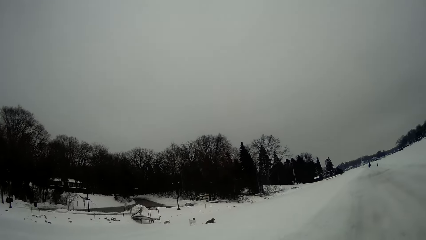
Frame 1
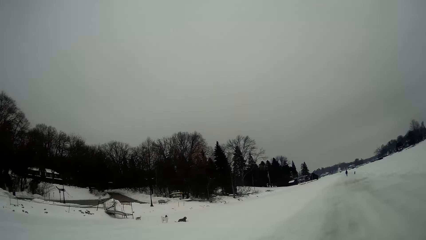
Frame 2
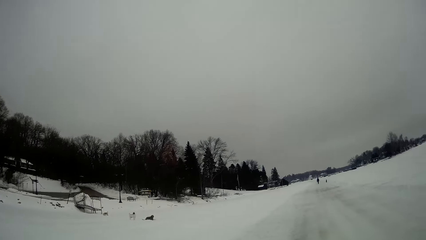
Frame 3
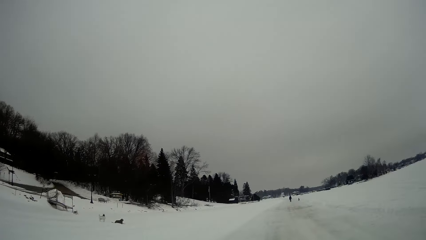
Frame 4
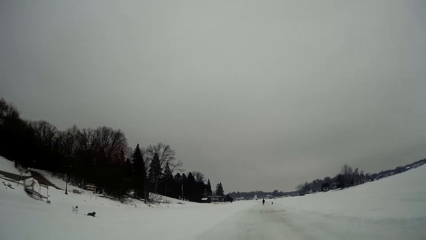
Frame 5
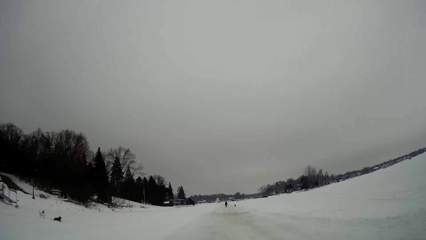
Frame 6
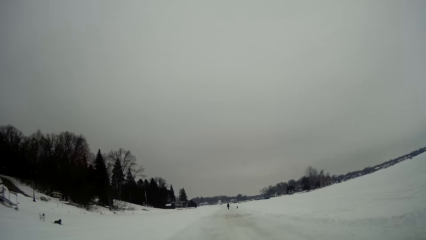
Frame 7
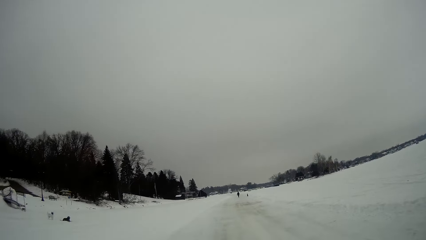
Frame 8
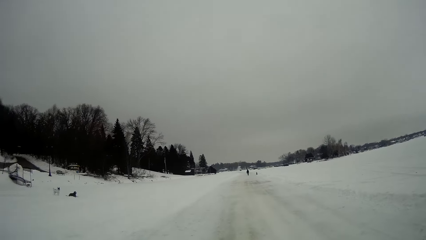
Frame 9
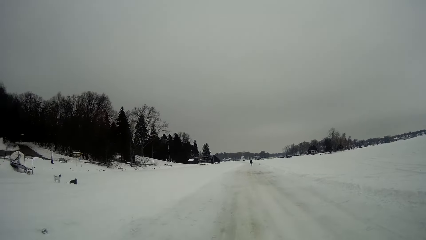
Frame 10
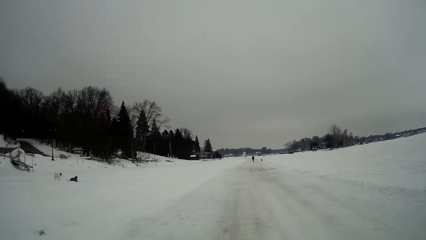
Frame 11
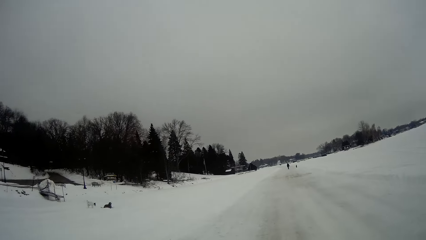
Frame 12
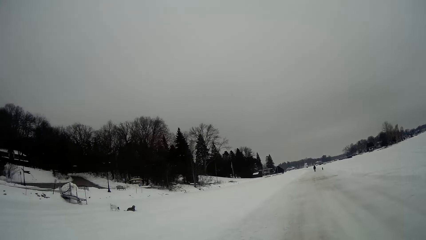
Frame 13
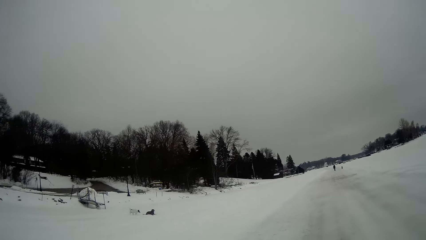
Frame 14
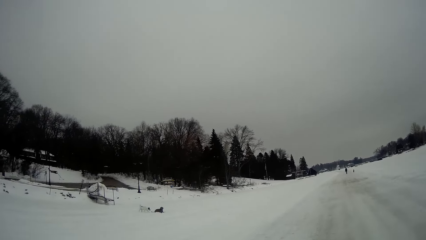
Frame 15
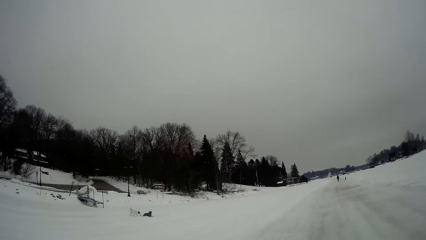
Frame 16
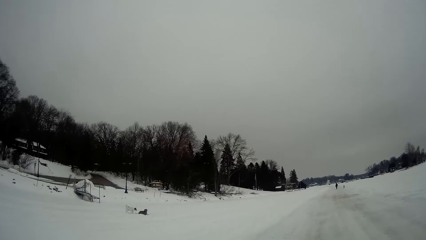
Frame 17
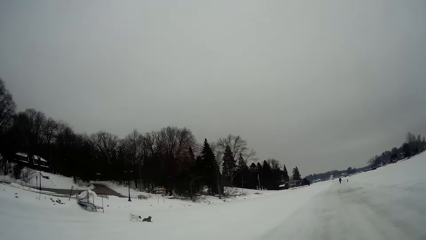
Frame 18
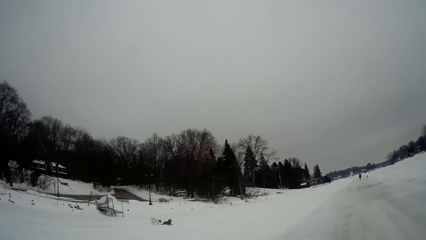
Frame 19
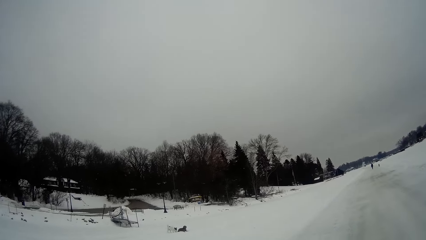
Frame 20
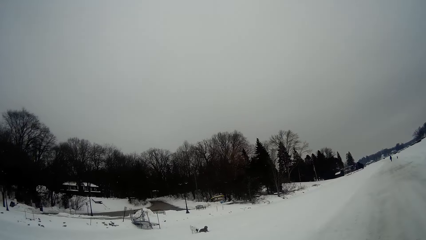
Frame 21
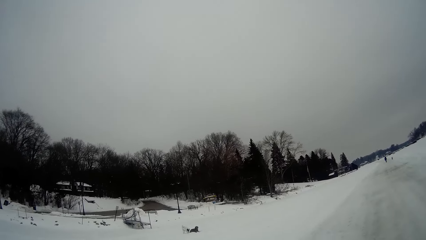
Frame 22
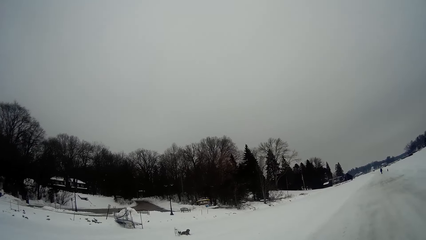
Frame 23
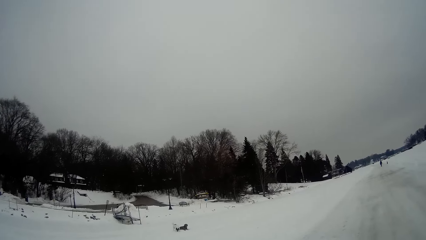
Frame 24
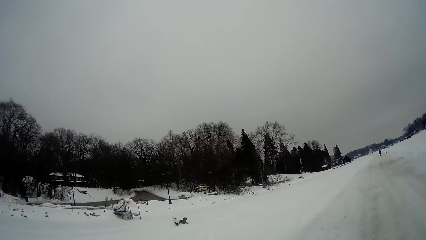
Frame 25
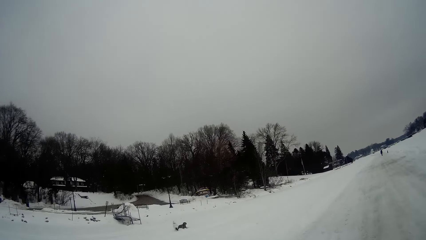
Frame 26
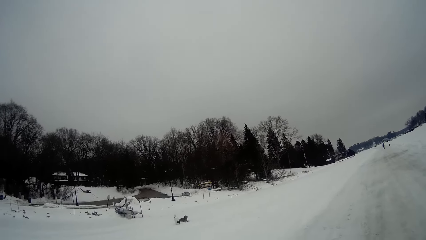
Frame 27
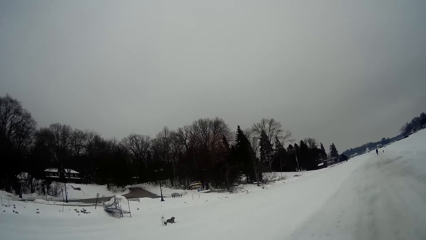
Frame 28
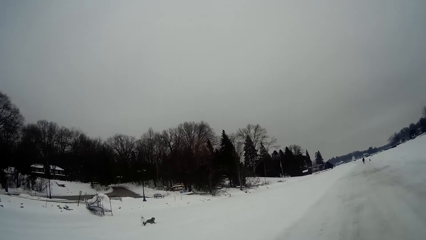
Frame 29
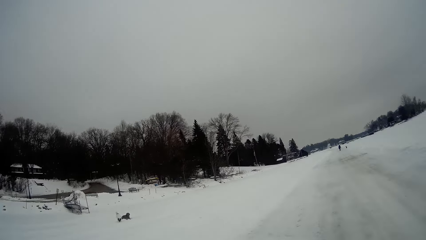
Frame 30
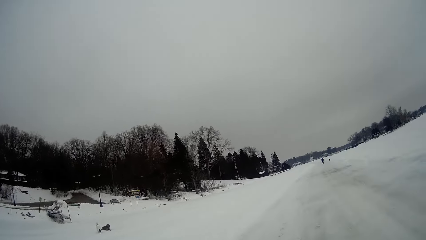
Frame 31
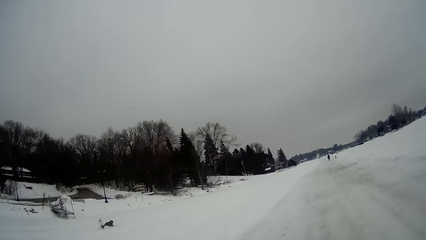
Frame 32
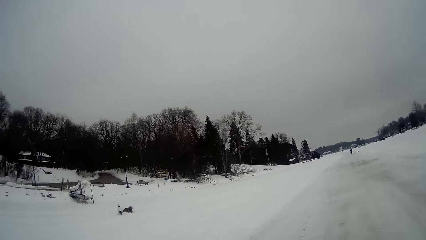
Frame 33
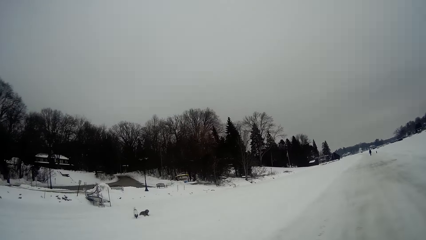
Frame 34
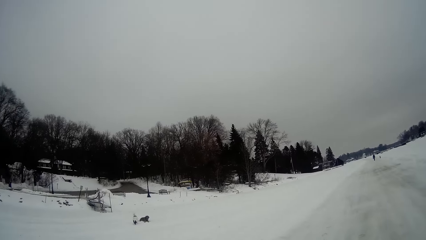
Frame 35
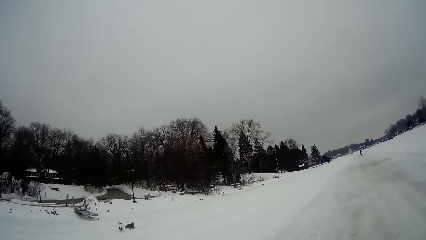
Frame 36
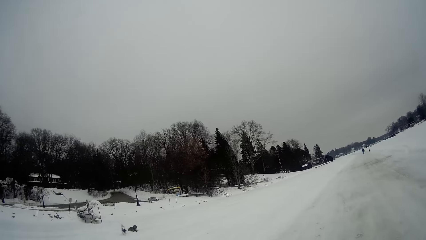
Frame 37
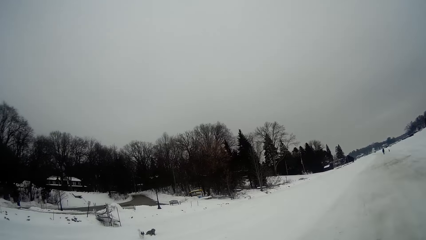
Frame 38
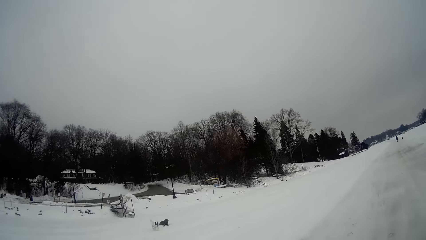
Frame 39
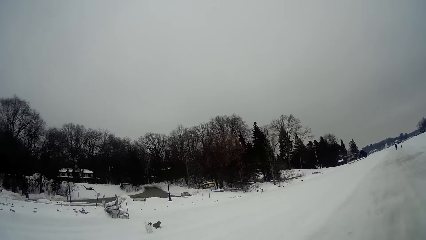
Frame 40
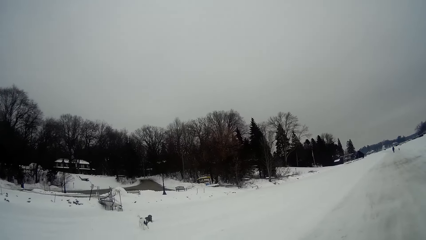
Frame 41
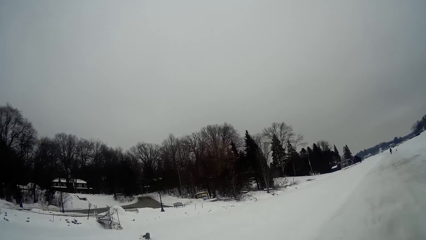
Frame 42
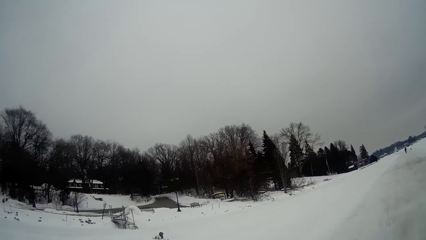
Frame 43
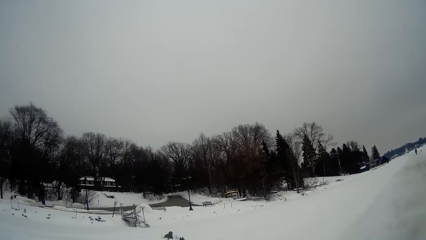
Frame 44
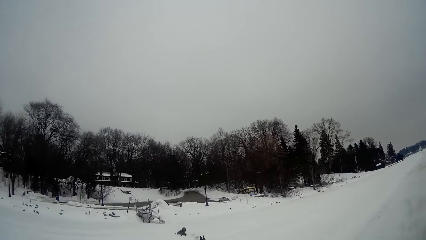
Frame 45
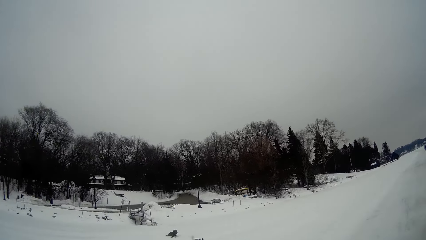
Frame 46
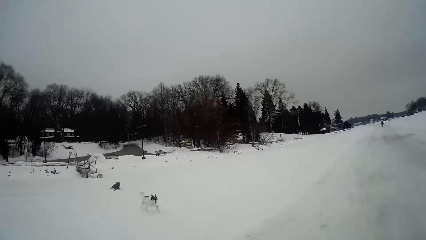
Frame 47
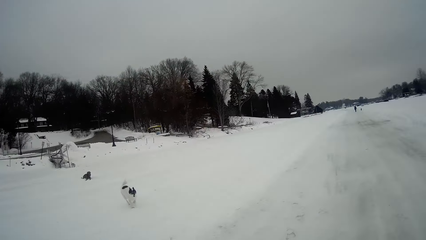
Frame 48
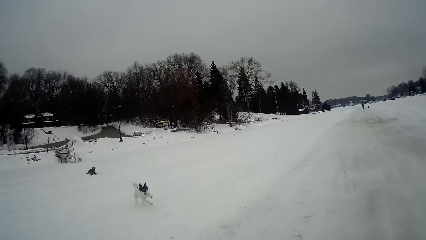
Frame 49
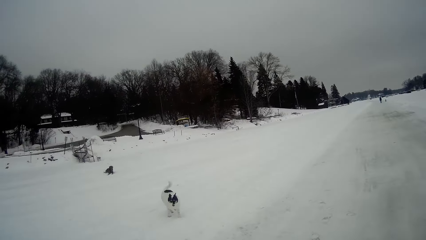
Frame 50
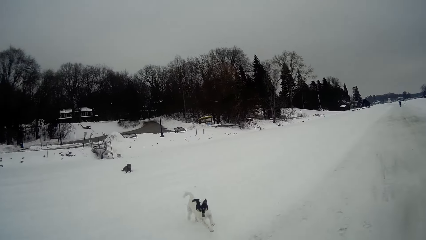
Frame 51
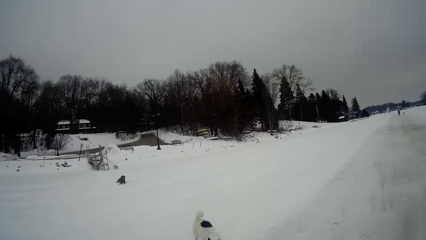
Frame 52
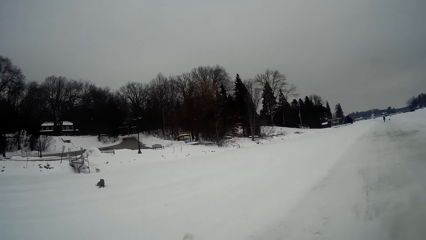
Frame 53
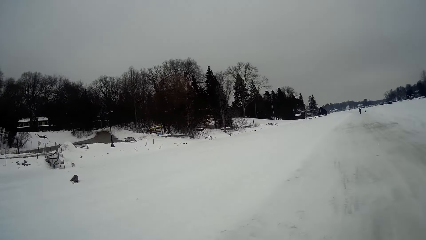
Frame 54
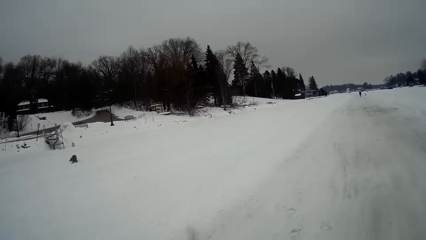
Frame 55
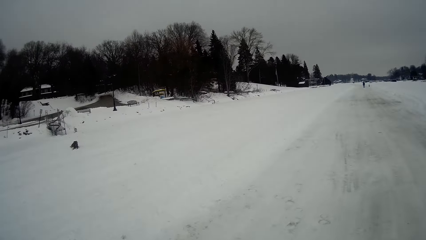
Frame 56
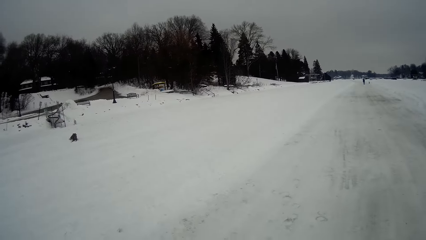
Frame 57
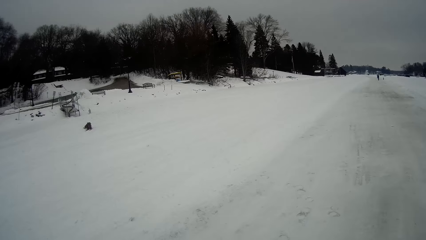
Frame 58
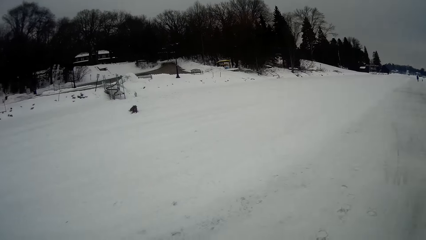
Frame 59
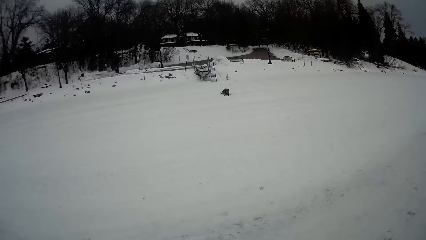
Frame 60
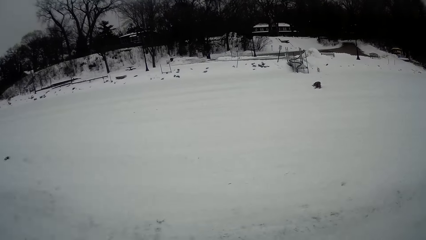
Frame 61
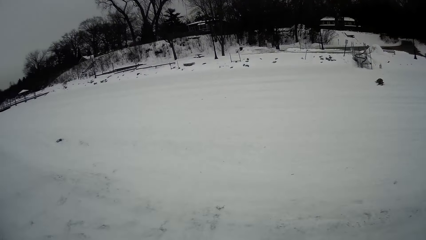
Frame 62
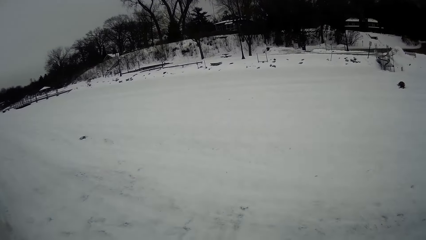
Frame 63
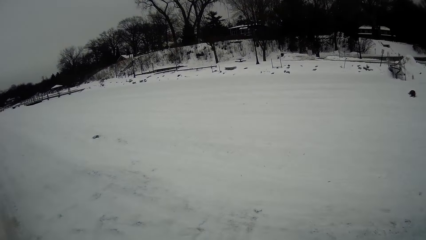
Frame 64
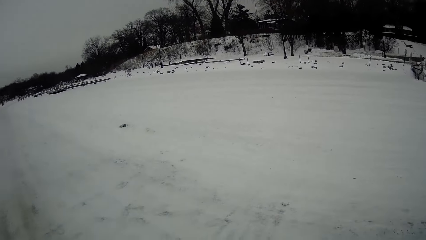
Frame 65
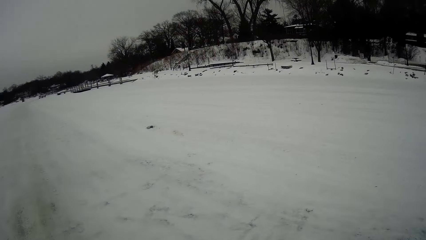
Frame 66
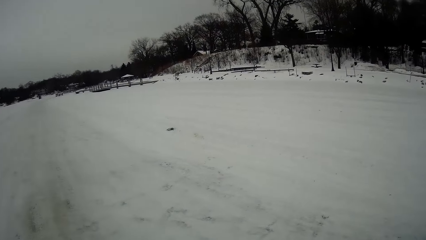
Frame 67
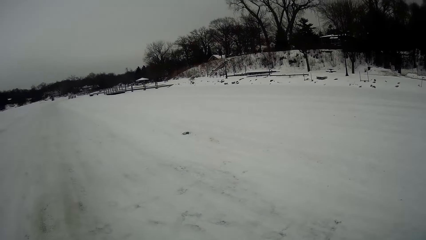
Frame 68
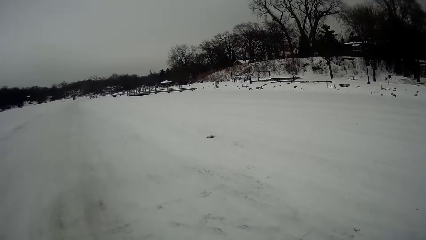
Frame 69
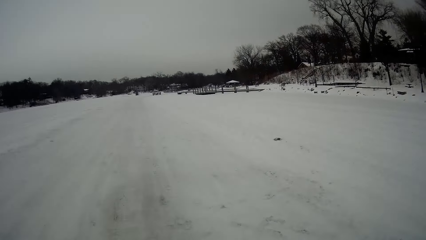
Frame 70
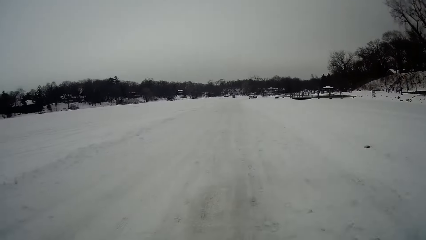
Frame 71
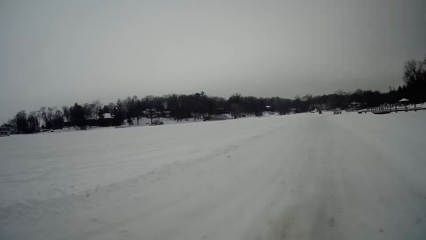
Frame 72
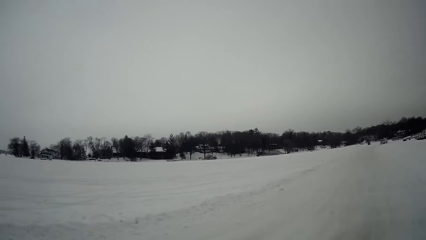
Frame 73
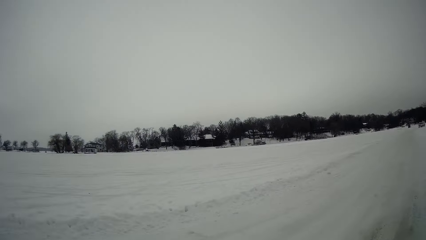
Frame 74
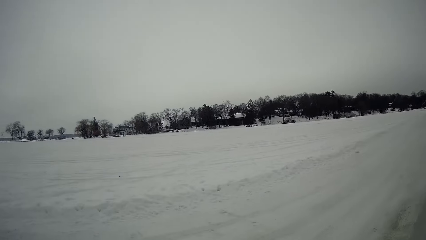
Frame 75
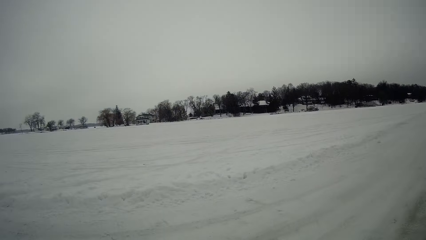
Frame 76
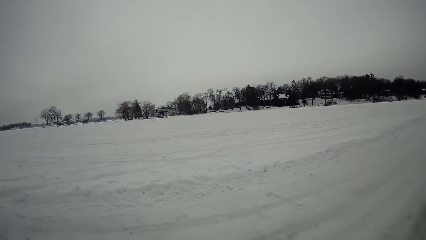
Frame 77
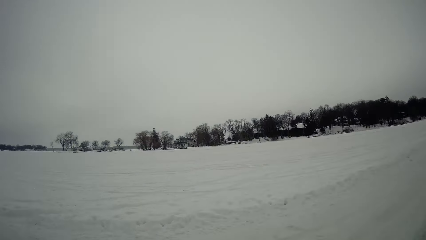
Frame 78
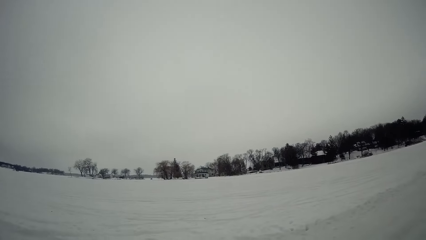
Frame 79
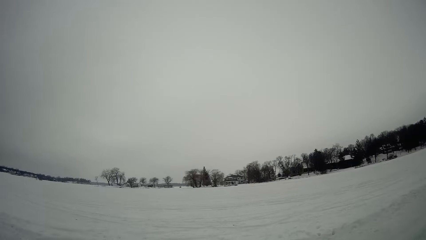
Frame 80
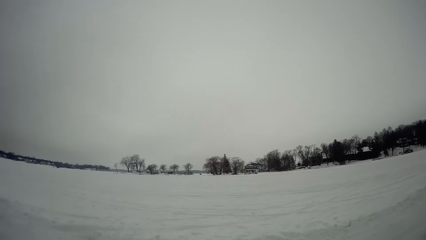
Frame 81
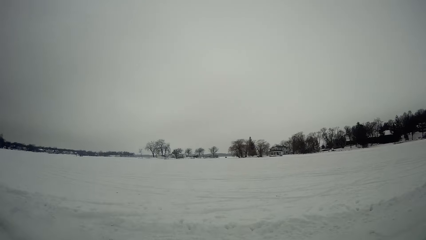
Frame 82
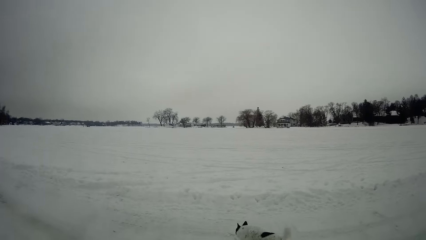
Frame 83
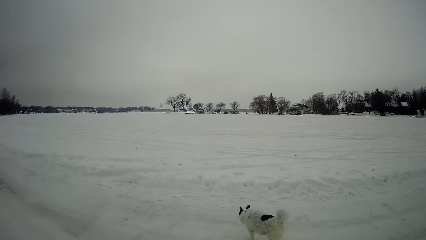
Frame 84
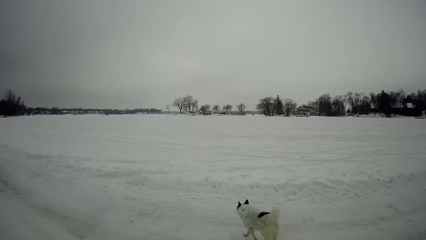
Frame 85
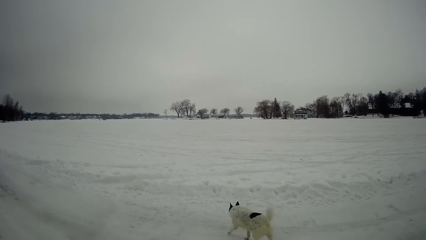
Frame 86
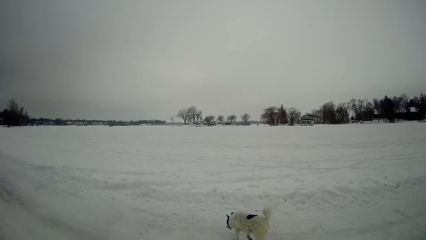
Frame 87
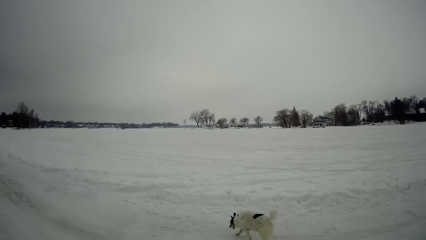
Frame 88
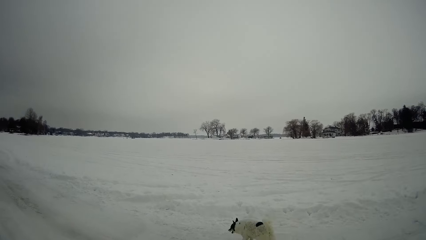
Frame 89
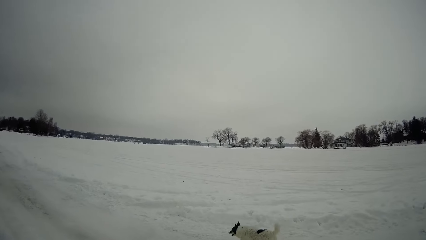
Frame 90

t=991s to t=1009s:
The camera wearer walks further on the snow field. They play with the dog. They look around the field.
